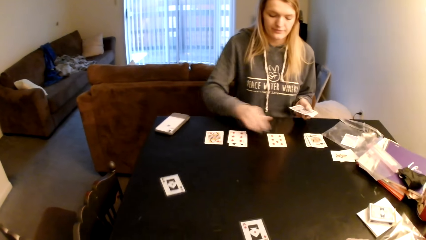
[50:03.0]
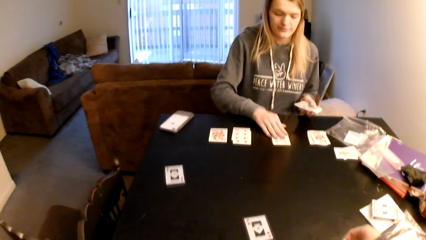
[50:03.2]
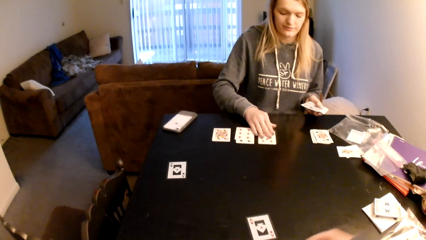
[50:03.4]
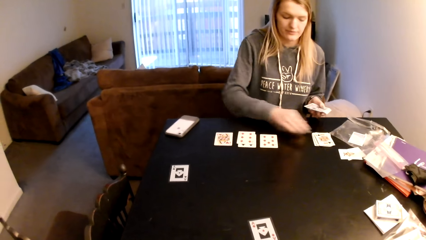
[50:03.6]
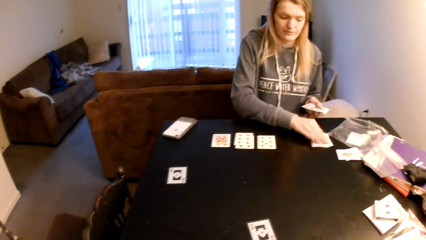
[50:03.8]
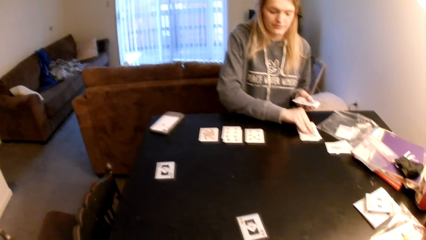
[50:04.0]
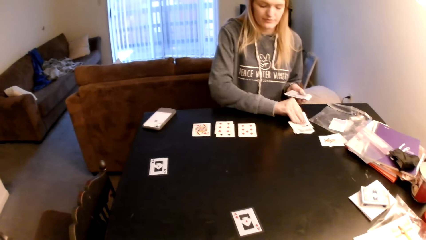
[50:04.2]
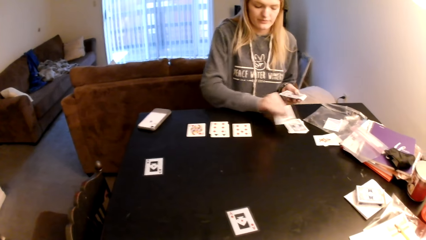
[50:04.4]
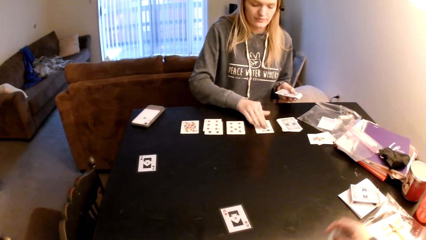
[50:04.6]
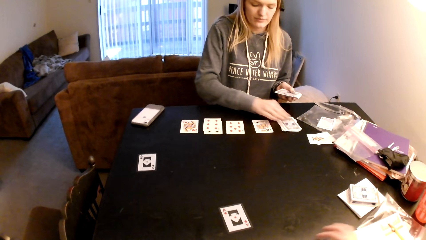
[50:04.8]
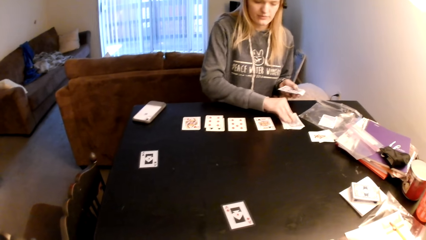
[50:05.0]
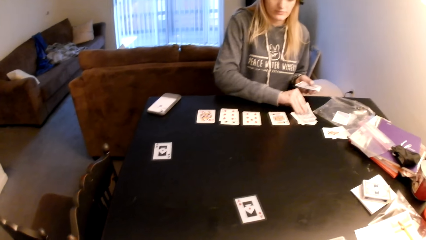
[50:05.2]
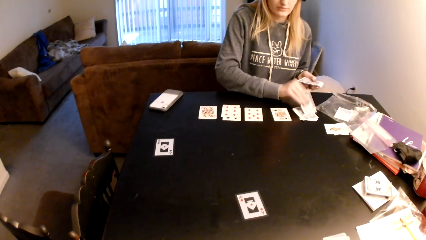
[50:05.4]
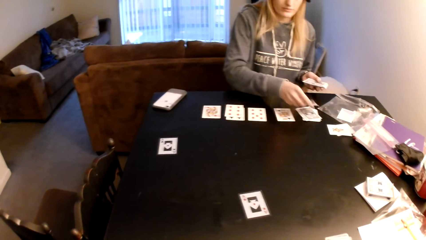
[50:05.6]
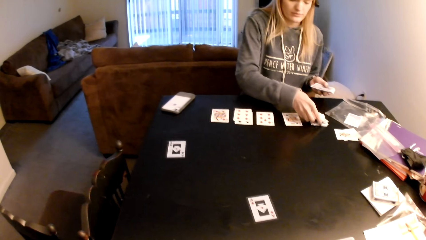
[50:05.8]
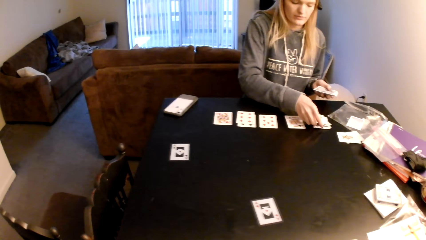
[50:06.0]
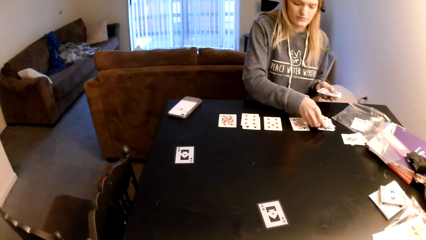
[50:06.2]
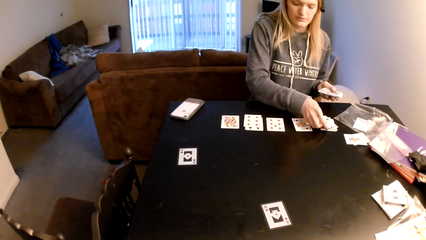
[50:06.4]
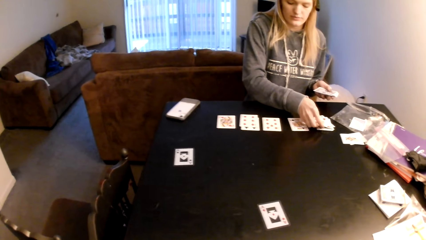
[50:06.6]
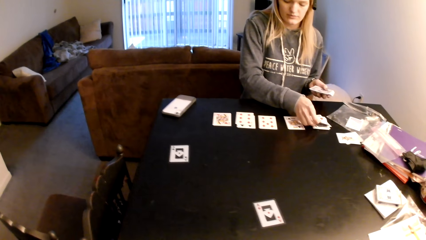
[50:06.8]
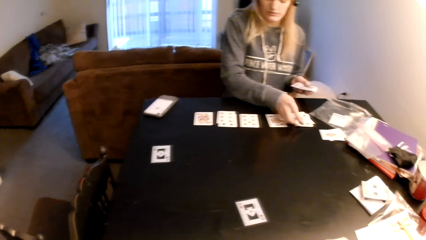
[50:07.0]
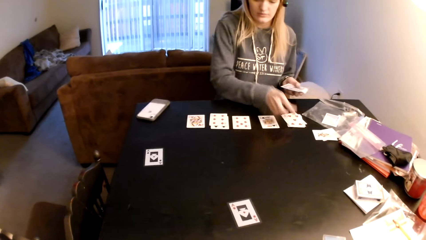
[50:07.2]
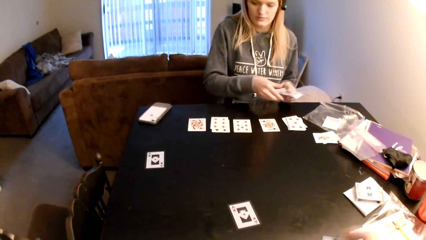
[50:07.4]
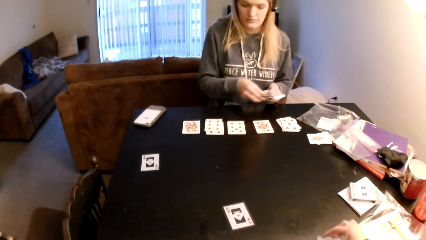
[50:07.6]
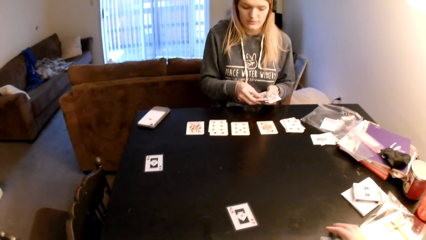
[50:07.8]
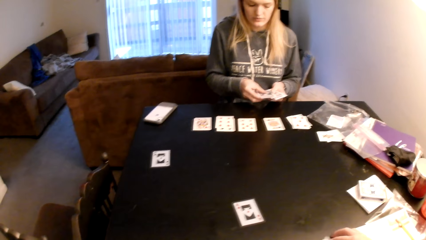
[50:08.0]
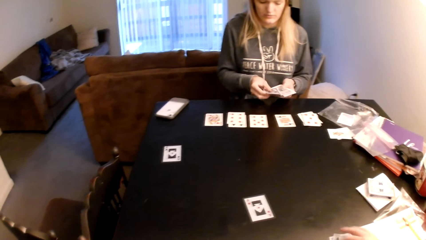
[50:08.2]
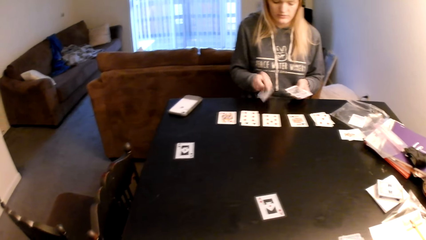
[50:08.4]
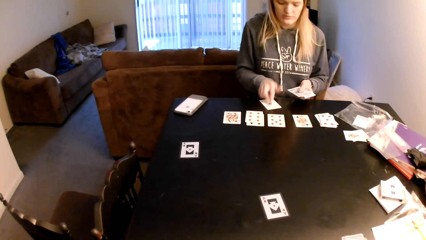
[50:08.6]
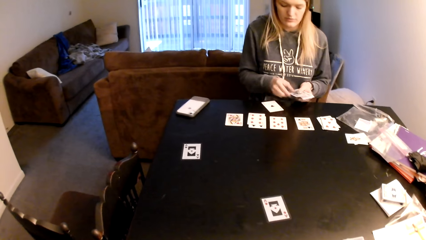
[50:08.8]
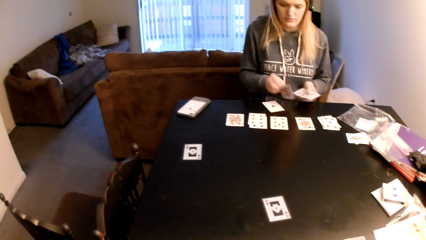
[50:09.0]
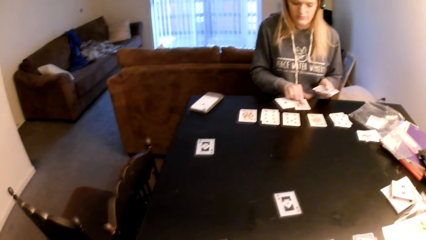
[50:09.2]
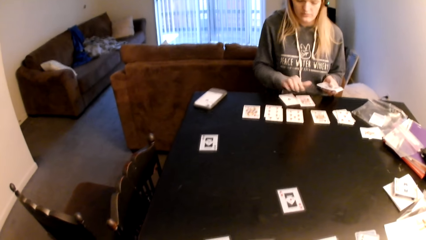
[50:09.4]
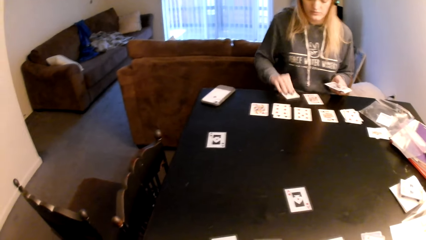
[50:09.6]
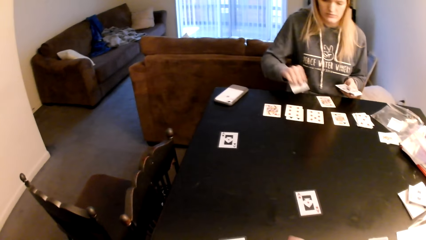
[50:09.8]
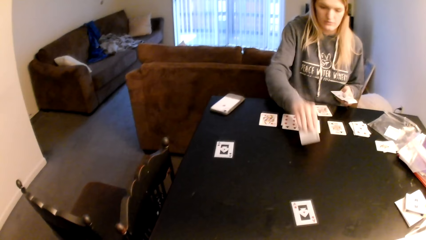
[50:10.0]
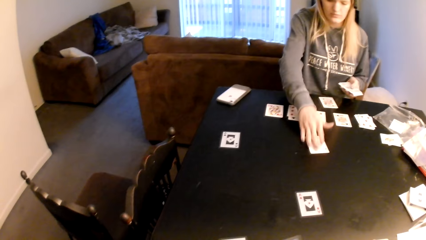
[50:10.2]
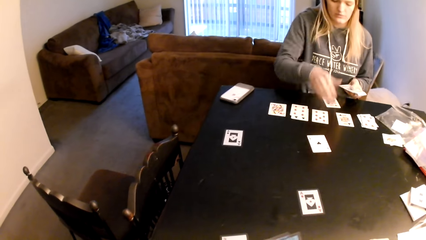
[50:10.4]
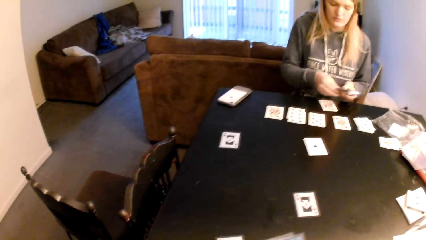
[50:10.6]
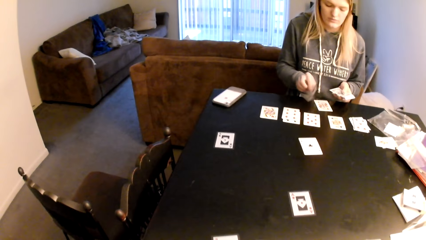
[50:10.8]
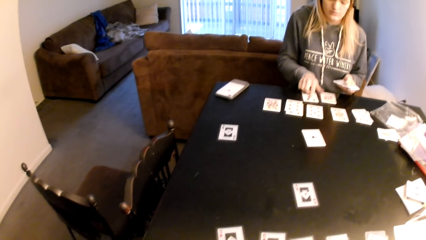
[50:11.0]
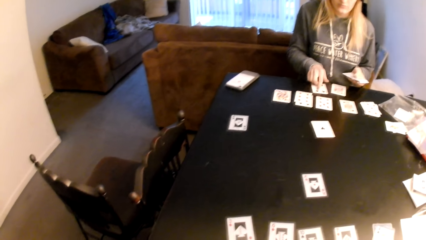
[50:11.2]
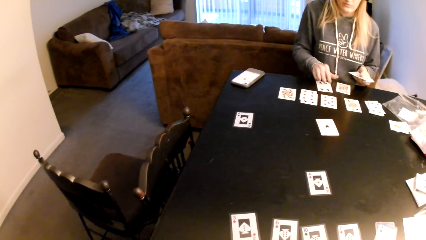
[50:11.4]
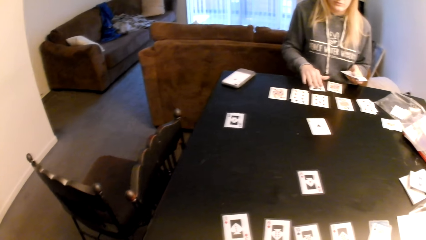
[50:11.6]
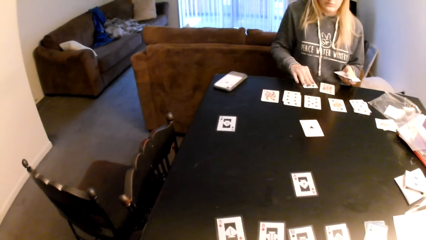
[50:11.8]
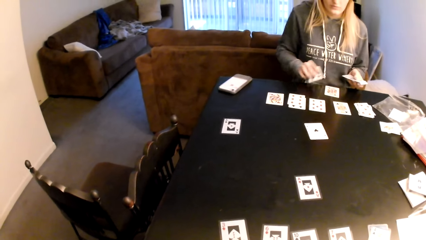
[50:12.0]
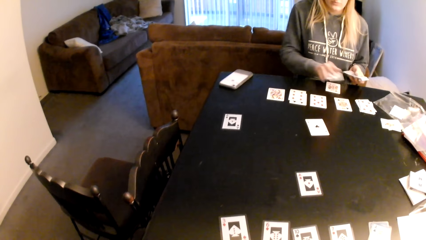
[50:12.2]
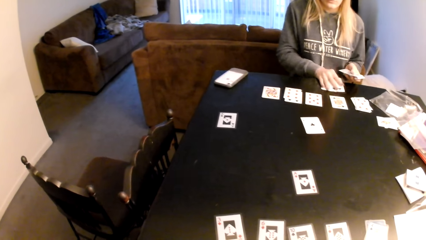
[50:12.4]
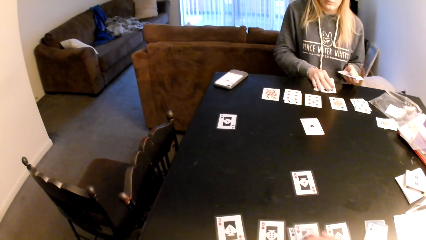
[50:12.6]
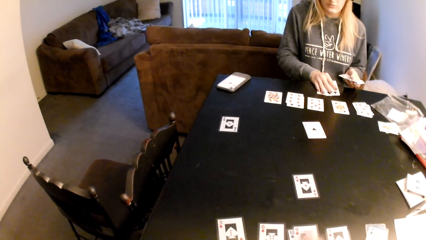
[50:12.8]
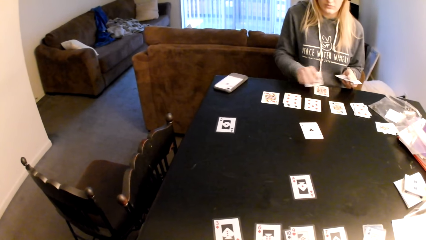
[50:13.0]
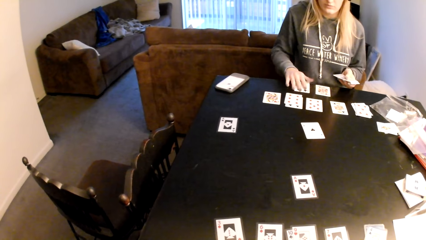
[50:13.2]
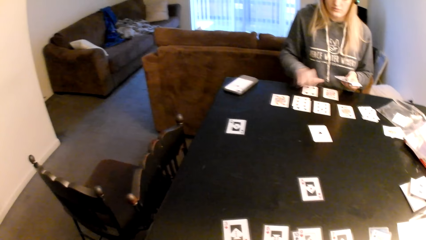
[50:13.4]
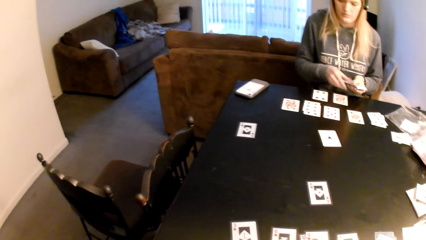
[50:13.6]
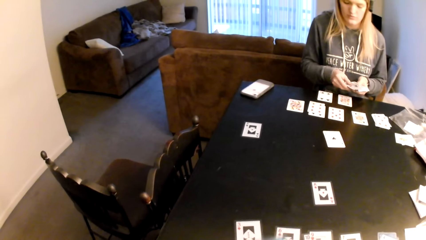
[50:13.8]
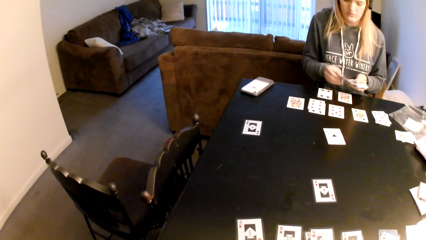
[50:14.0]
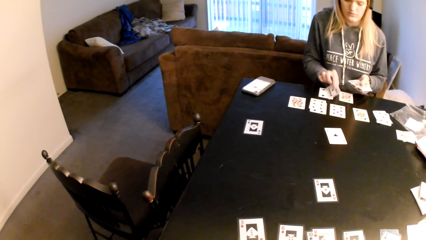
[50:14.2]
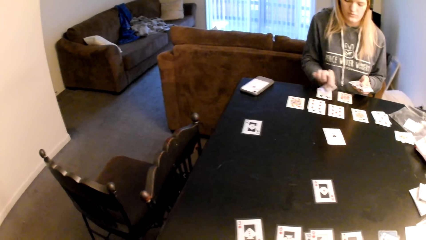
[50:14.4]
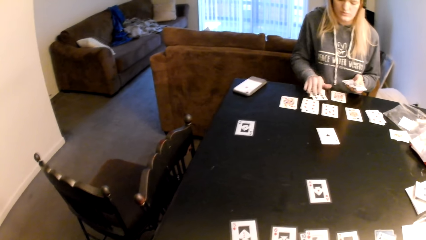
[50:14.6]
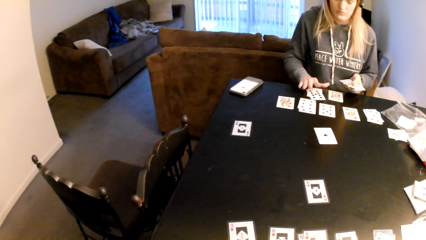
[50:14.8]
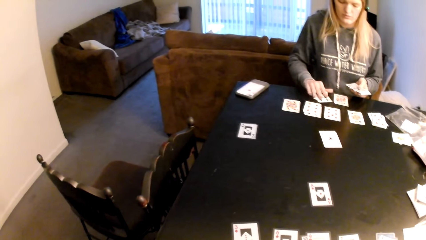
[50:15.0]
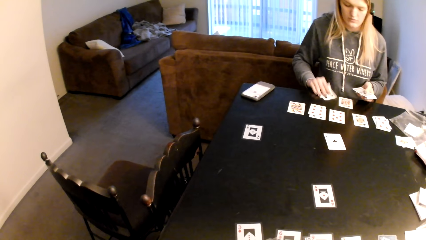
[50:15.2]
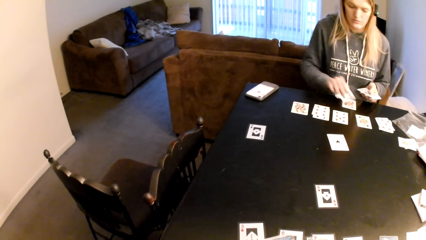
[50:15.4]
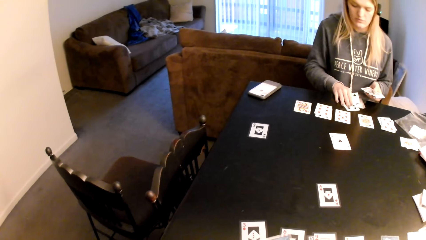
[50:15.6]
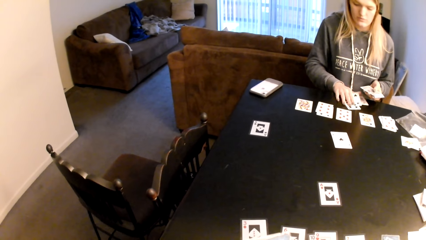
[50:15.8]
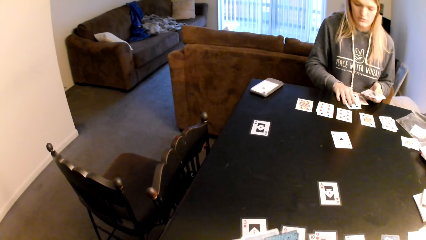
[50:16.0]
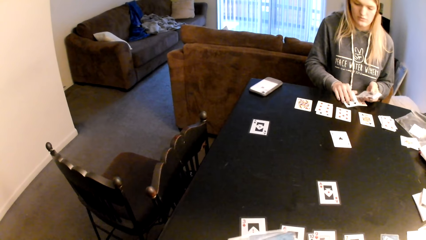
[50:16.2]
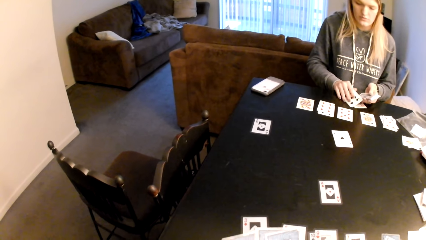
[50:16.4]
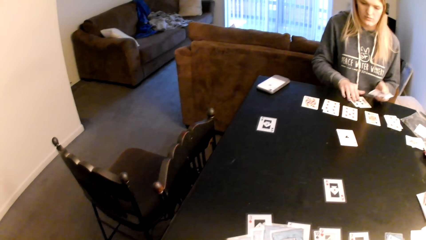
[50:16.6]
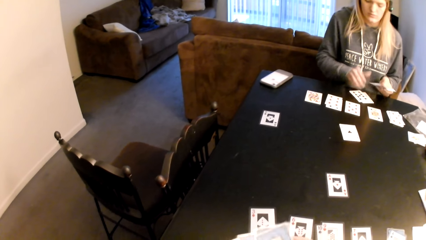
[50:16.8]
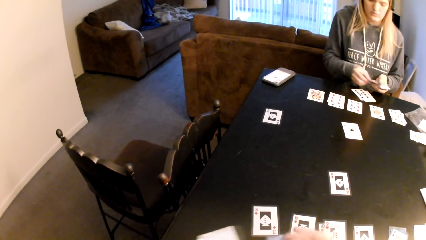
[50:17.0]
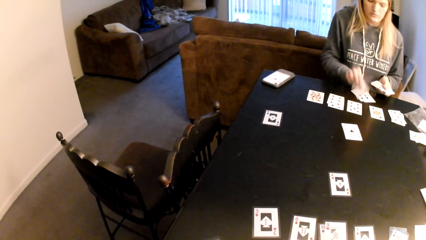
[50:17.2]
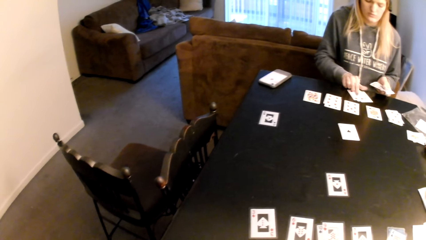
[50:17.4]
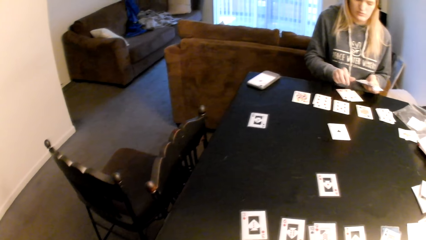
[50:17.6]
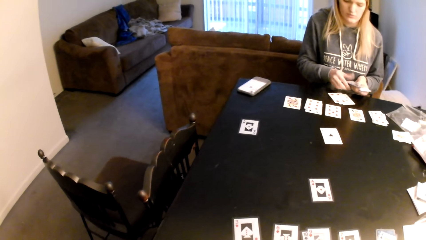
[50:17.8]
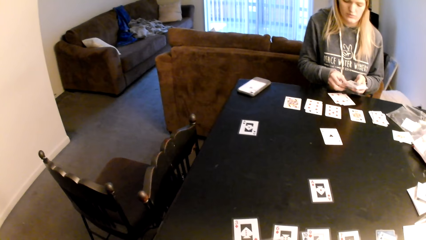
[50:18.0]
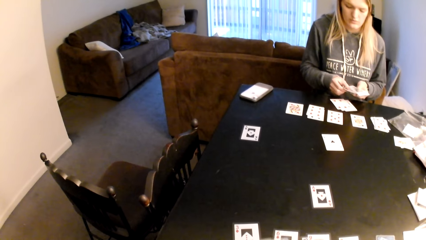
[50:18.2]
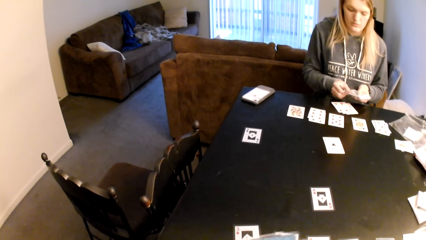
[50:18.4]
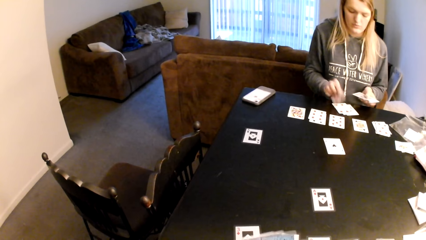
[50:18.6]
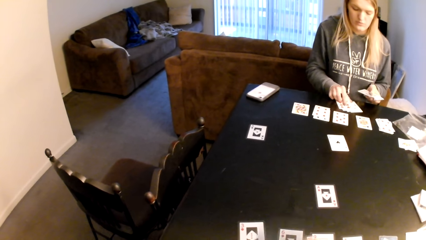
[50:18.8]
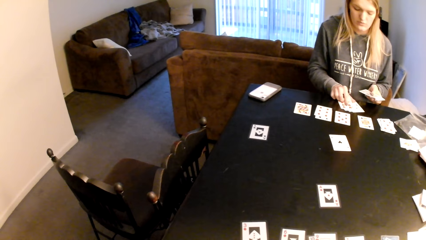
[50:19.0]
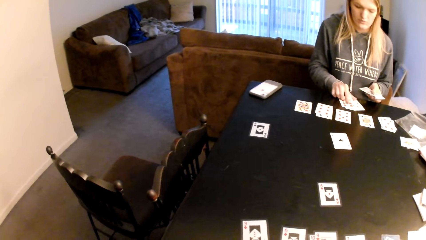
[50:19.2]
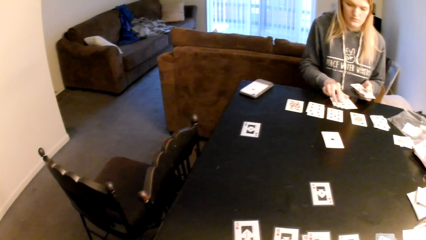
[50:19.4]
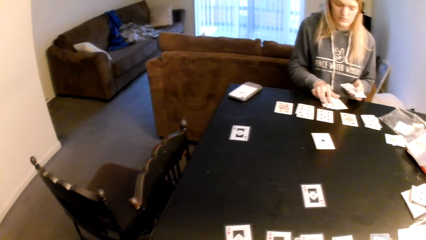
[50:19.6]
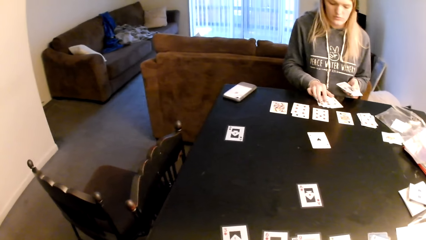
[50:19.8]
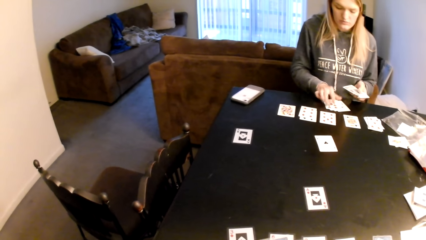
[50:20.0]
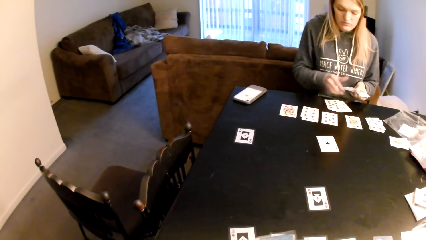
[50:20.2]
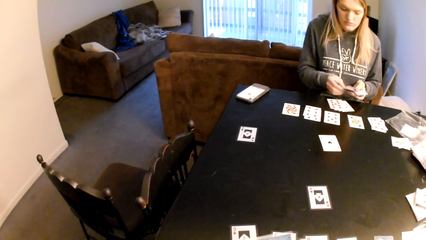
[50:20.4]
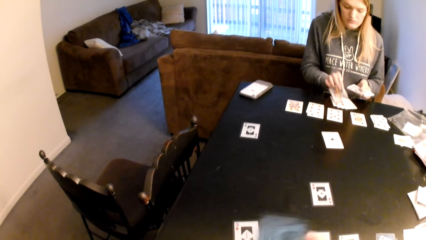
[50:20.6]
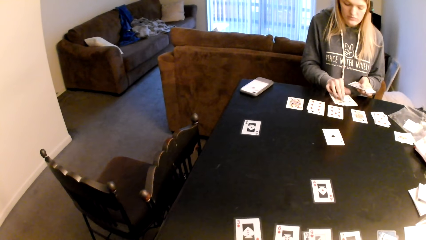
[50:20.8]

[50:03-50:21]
The camera wearer pulls cards from the table. A woman puts the card on top of the card and moves the cards slightly. The woman picks a card from the cards and puts the card on the table. The woman turns the playing card. The camera wearer touches the playing card on the table. The woman picks a card from her hand and places the playing card on the table. The woman places the card on the table. The camera wearer looks at the playing card. The woman puts the card on the table, picks a card from the table, pulls a playing card, puts the card on top of another card and lifts the card. The camera wearer touches the playing card on the table. The woman puts the card on the table. The woman places the playing card on the table, pulls the playing card from the table and joins the cards. The camera wearer pulls the playing card from the table. The woman puts the cards on top of the cards, picks a card from her hand and puts the cards on top of the cards. The camera wearer looks at the playing card.
